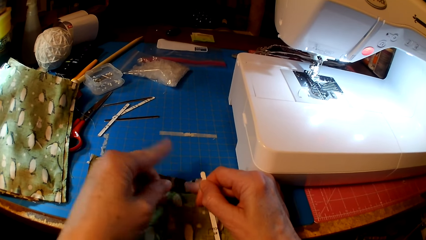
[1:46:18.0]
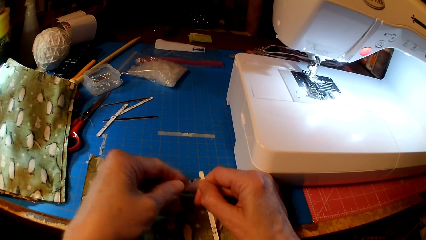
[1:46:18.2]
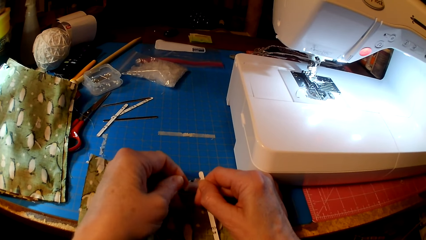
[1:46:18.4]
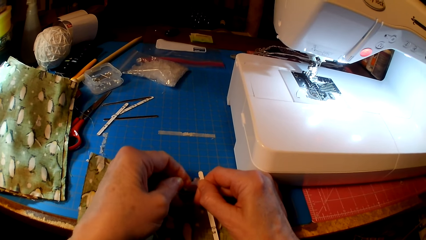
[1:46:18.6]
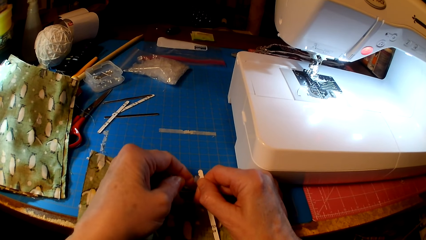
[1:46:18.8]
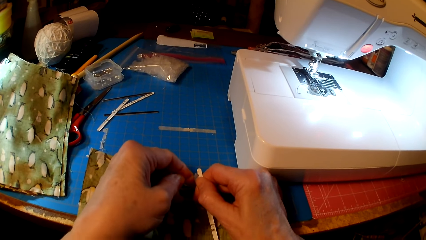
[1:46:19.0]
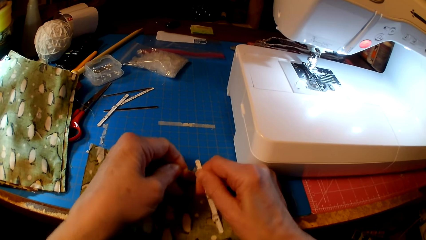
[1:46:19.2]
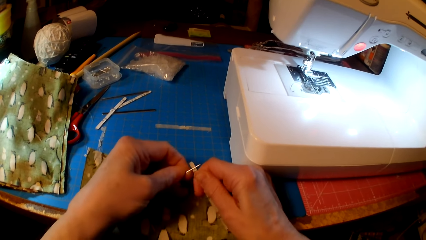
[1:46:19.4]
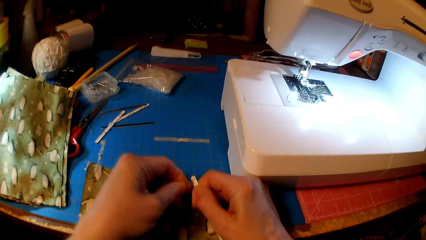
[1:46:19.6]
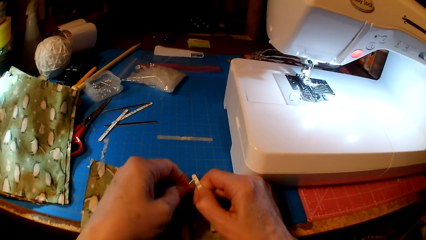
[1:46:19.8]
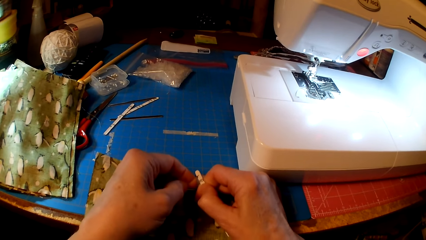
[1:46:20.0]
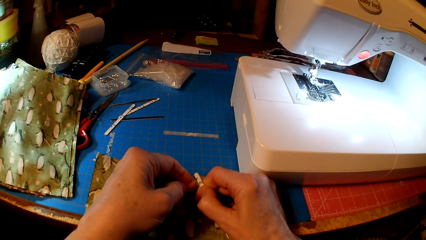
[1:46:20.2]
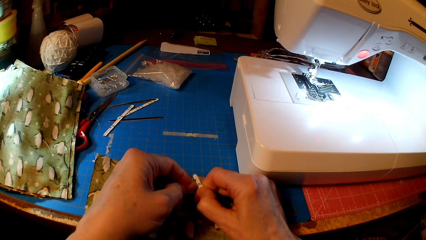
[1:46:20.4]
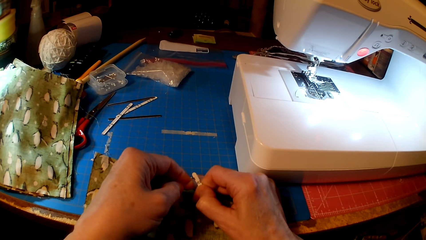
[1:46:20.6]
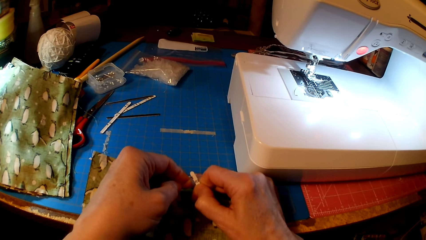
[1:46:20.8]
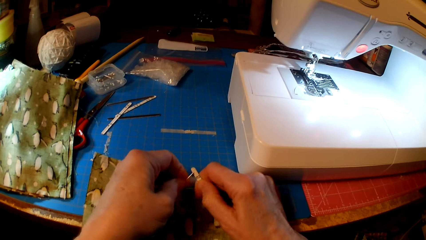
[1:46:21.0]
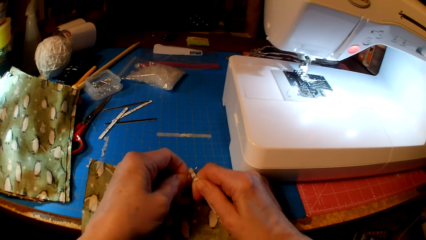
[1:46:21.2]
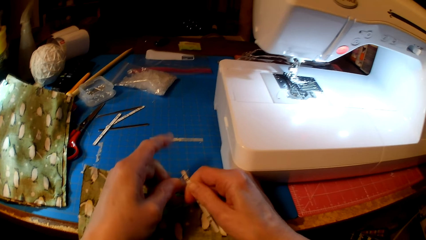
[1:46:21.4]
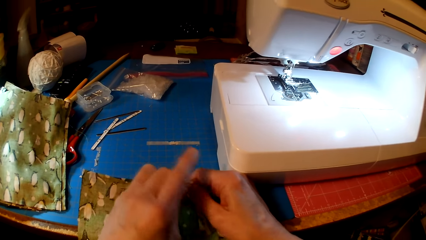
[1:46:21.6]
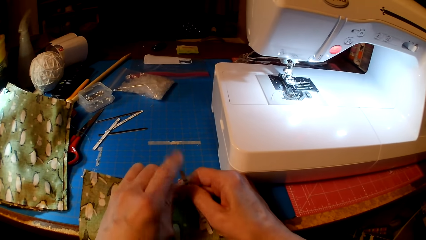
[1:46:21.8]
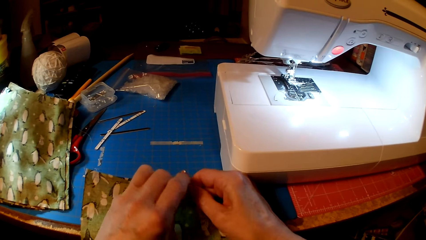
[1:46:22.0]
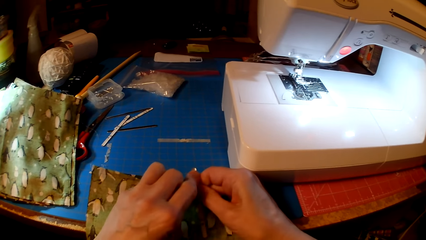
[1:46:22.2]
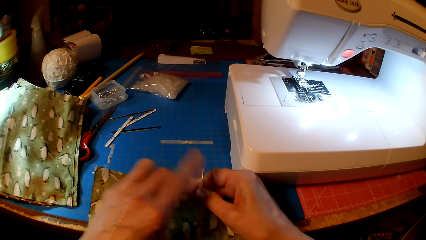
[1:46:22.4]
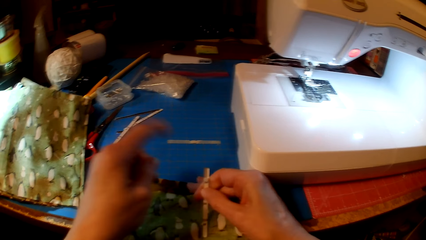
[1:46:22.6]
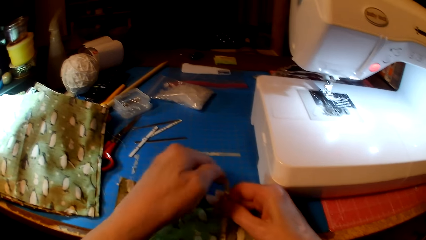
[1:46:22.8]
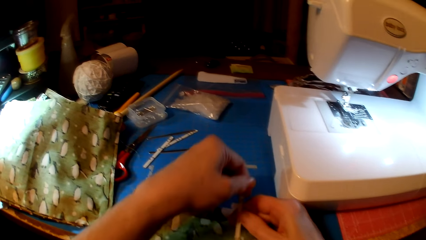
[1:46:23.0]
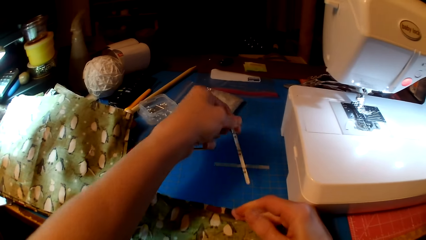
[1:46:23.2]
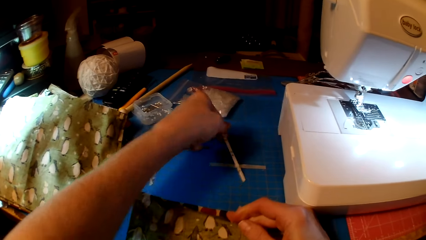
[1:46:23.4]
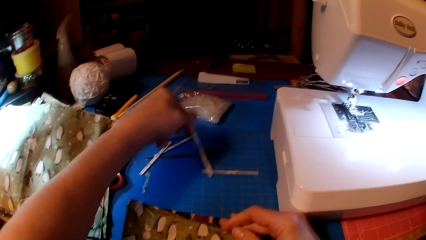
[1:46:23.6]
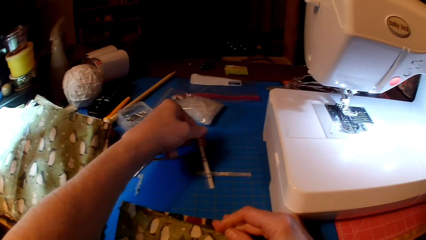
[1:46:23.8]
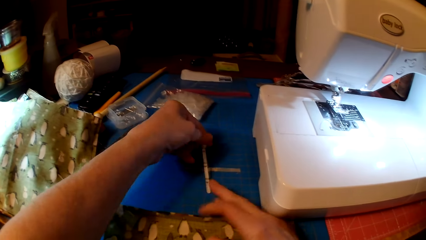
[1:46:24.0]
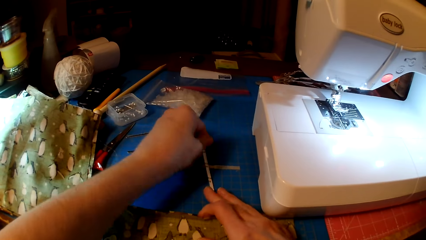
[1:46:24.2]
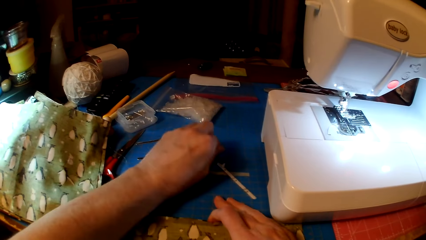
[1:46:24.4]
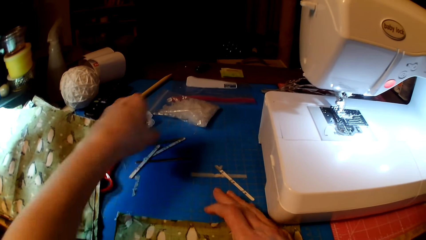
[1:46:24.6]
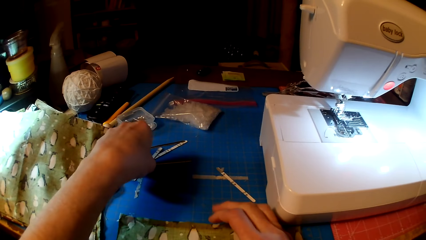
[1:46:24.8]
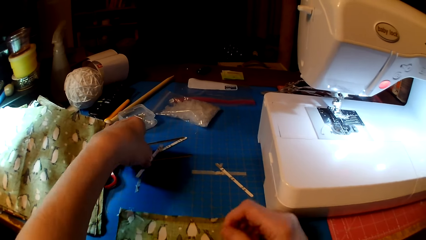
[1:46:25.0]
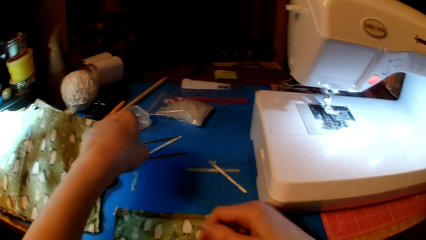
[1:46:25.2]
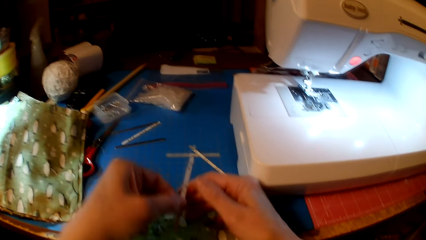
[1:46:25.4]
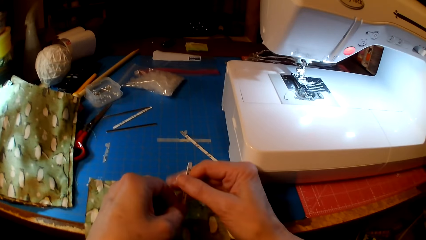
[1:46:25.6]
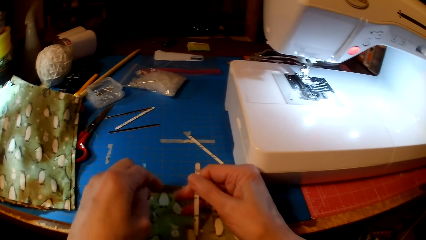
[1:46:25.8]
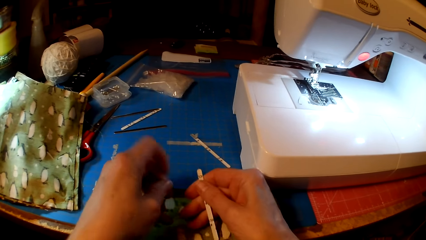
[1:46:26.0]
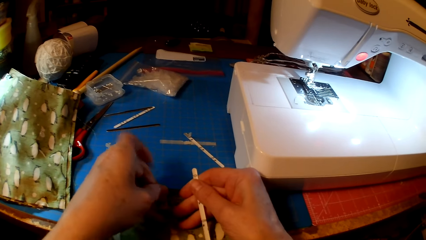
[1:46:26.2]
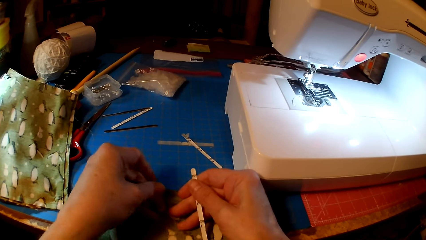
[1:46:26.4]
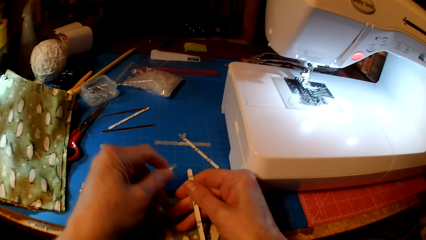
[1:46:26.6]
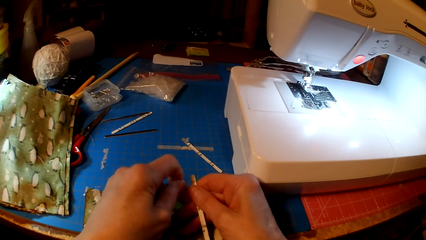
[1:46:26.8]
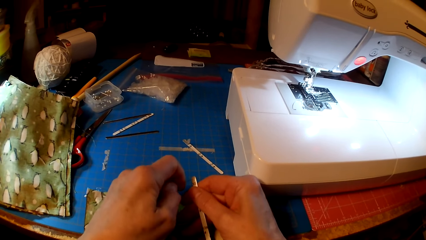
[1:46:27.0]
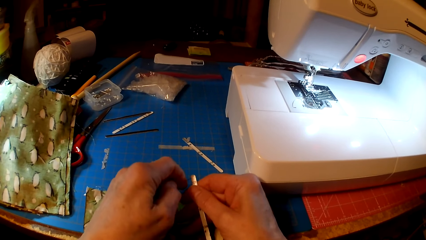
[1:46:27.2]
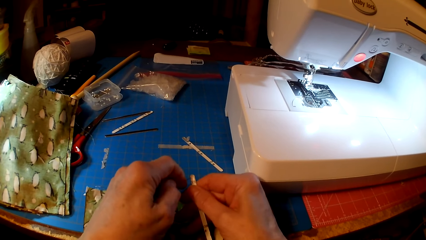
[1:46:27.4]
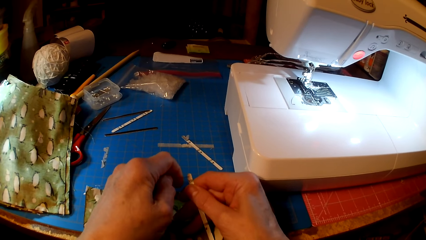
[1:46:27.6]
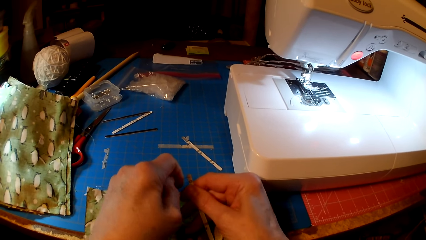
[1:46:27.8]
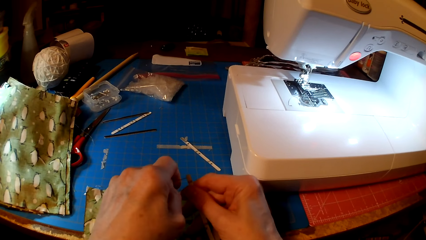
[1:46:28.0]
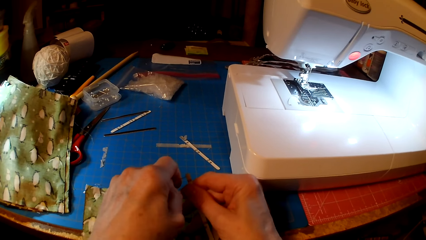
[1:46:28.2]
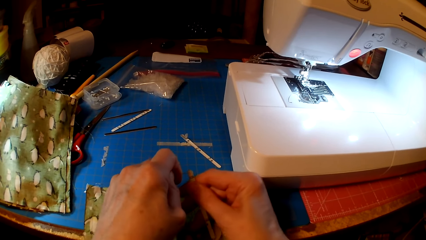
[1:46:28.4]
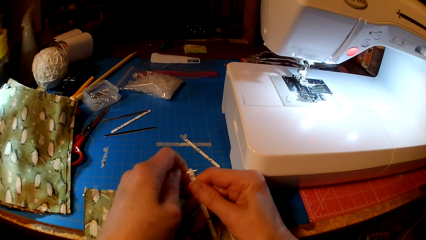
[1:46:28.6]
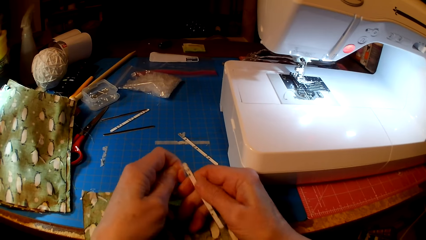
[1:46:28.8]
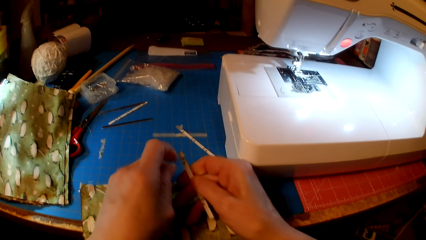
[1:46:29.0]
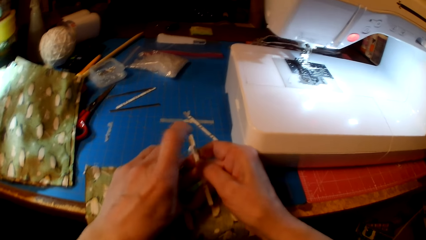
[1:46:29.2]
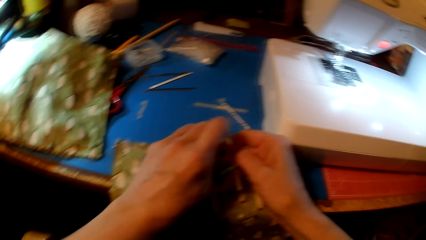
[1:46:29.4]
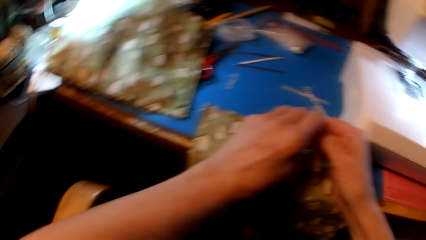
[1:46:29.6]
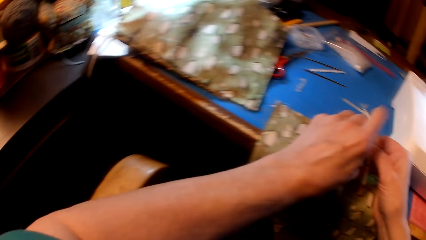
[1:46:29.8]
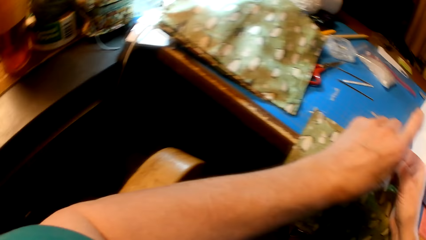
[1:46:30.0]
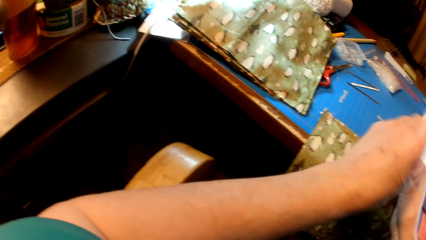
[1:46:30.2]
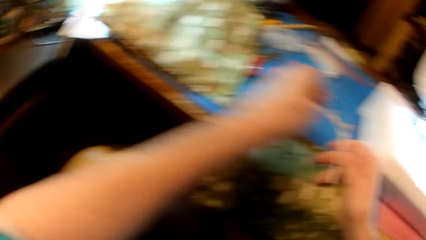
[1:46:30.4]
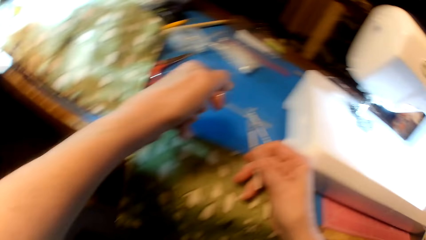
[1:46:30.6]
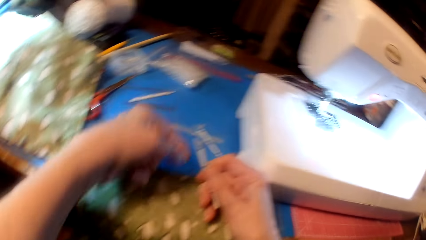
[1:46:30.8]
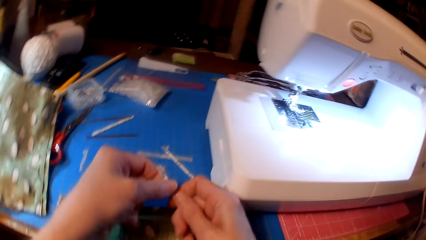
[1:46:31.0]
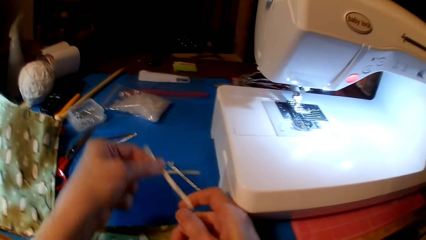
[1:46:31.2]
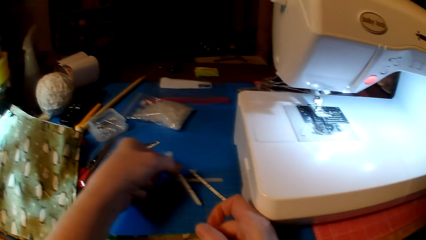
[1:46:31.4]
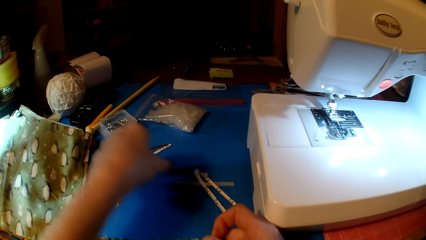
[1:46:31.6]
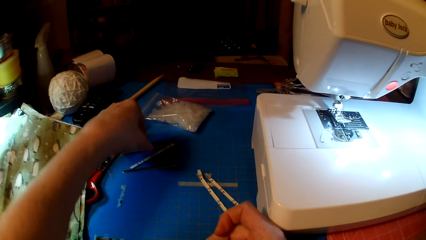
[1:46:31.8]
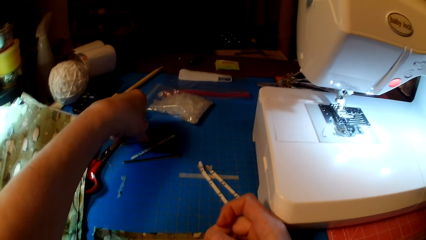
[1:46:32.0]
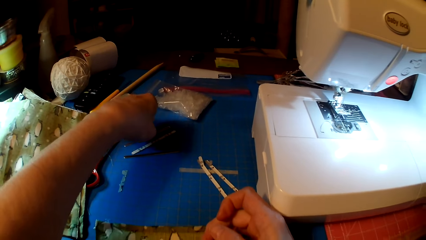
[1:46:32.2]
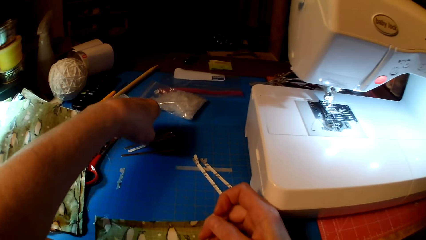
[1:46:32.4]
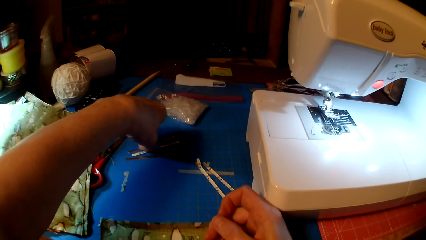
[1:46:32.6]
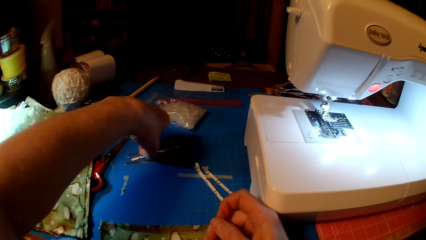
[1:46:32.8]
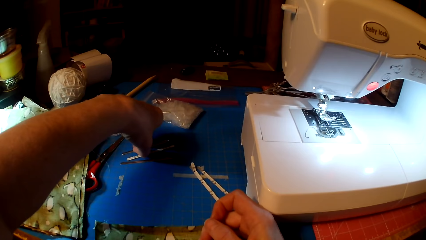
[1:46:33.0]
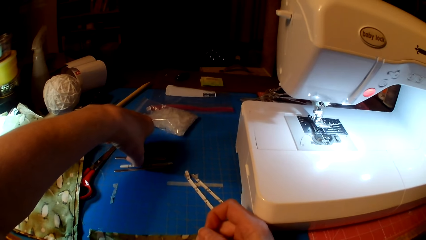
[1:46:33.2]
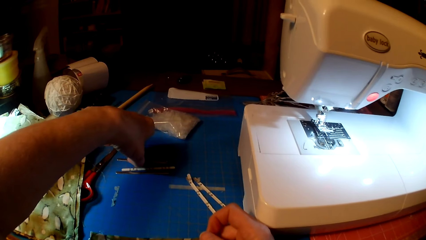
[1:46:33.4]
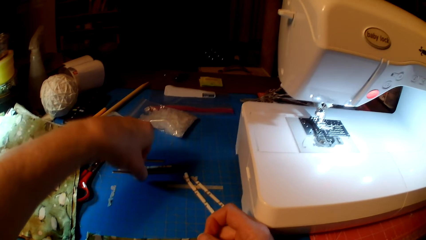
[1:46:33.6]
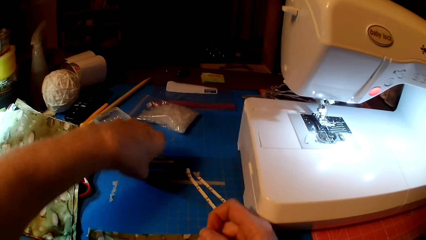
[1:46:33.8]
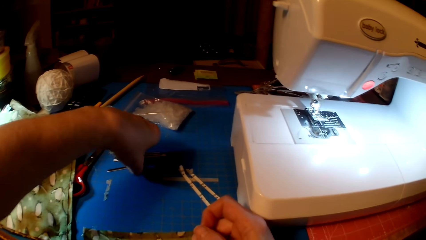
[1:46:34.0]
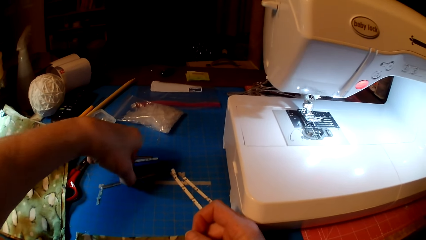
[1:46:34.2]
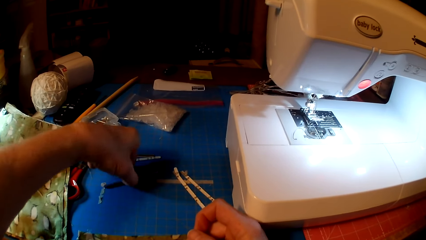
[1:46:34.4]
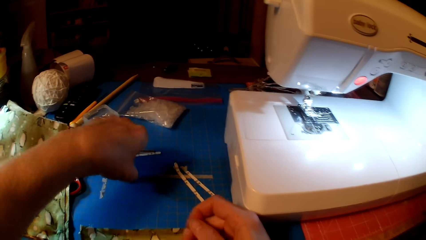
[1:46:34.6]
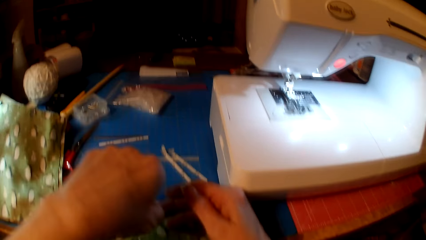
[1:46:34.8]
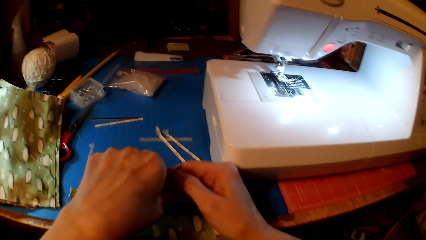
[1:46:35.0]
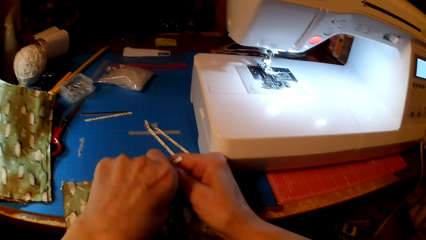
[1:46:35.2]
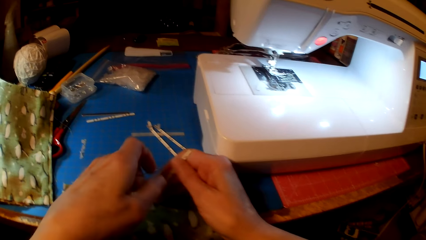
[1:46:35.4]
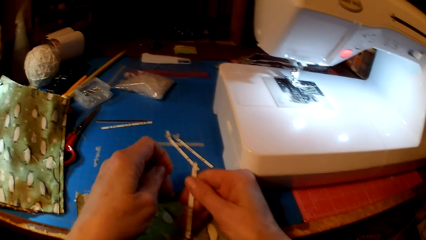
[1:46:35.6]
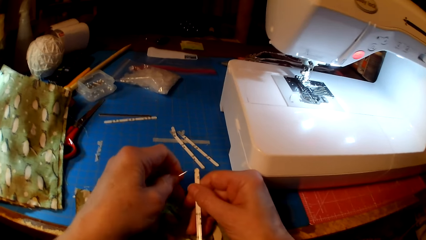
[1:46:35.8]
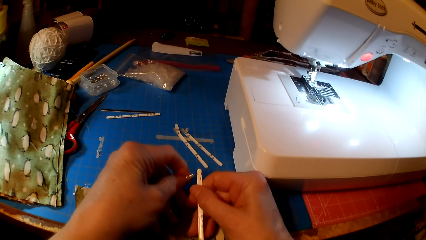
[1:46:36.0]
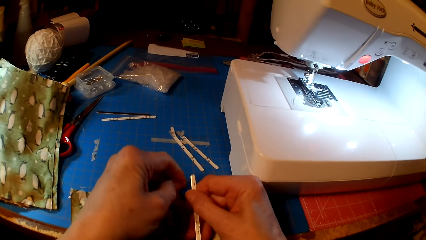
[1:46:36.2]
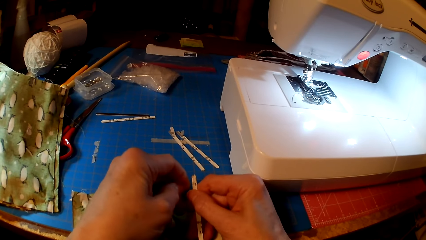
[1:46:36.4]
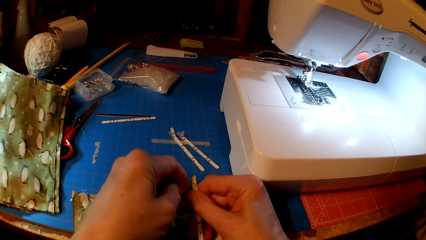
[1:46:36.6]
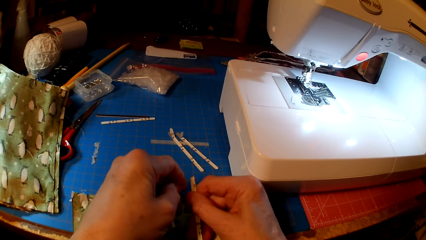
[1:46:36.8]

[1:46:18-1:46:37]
The camera wearer pins something. They drop something, put something on the counter top, pick something, and pin something. They put something on the counter top, pick something, and pin something.
